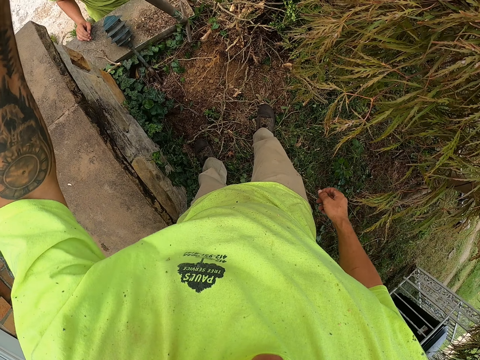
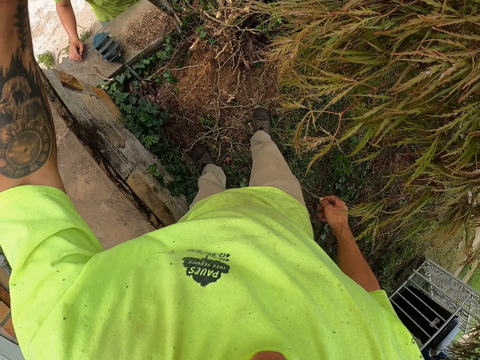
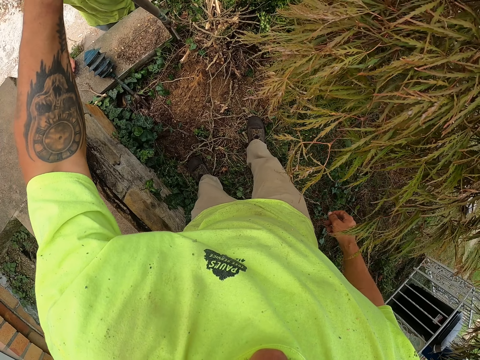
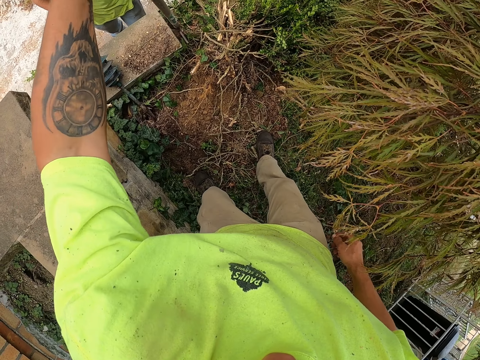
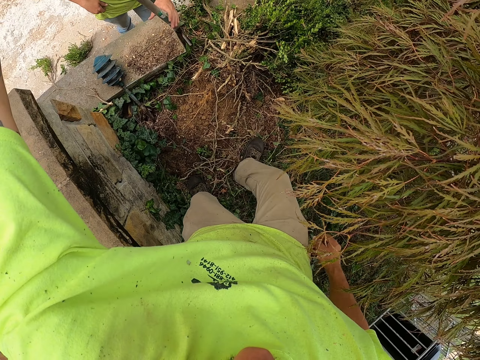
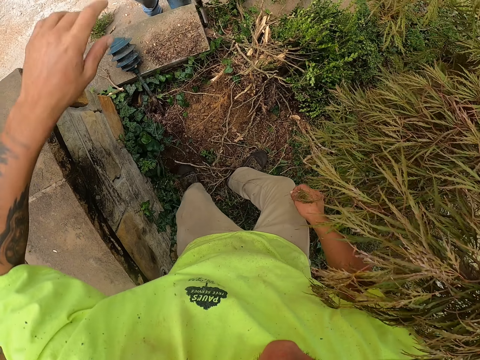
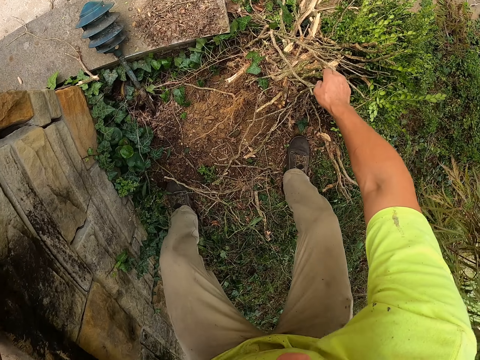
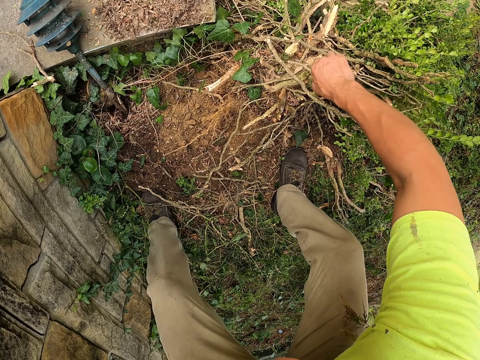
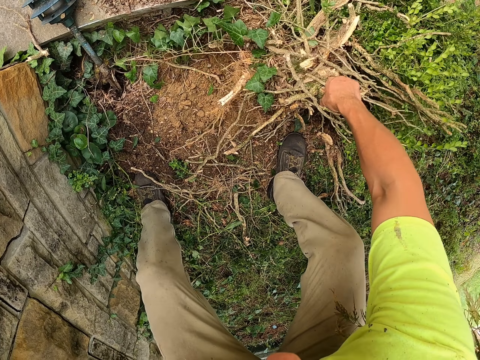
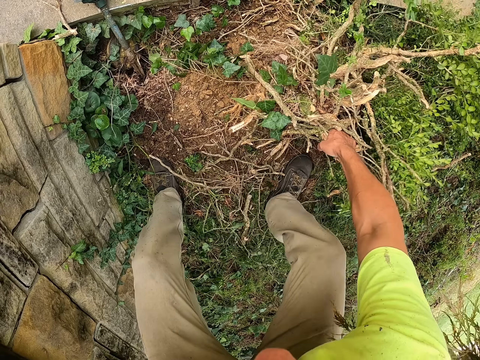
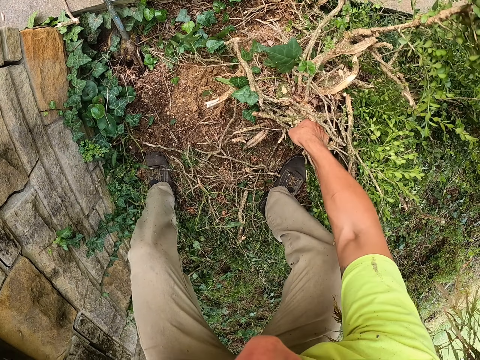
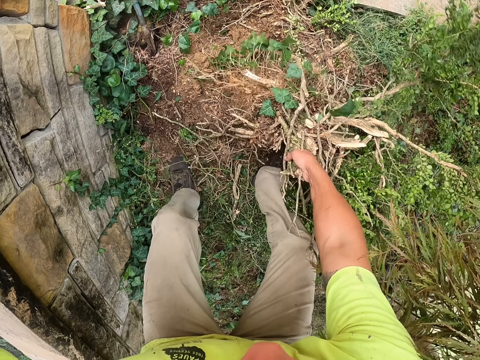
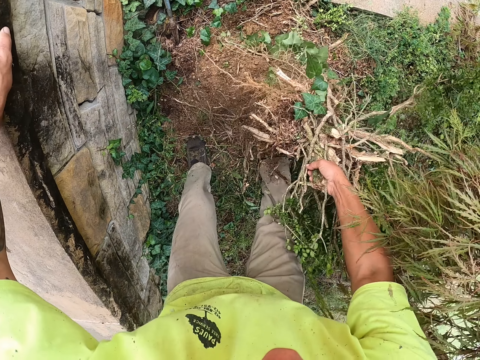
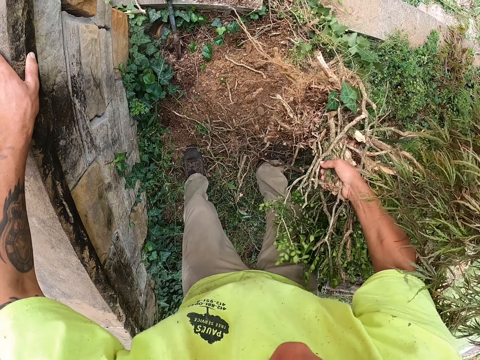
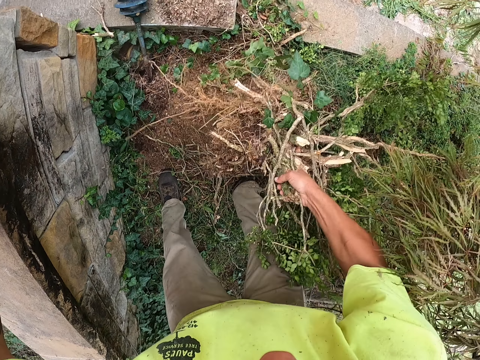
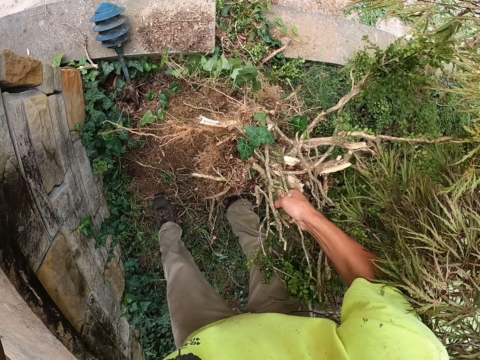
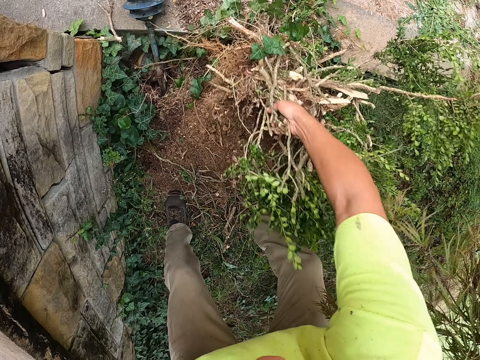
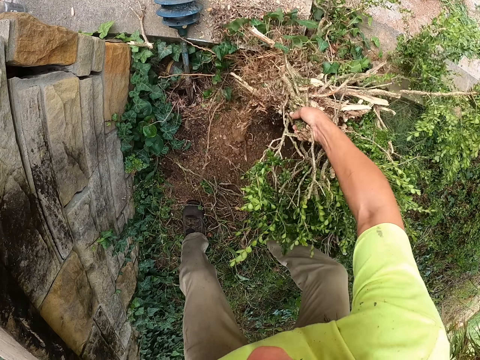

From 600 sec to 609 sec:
The camera wearer passes the spade to the man with his left hand. He pulls the plant from the ground with his right hand. He holds the plant. He shakes the plant on the ground with his right hand. He shakes off the dirt from the plant.

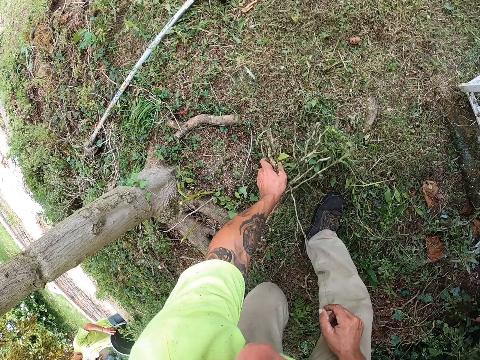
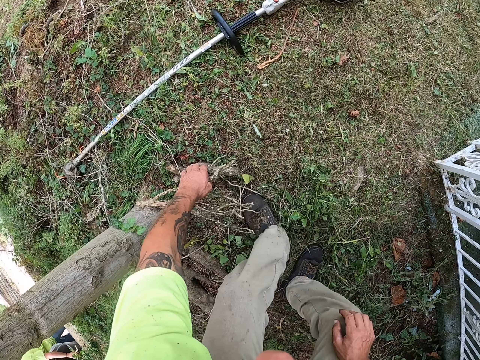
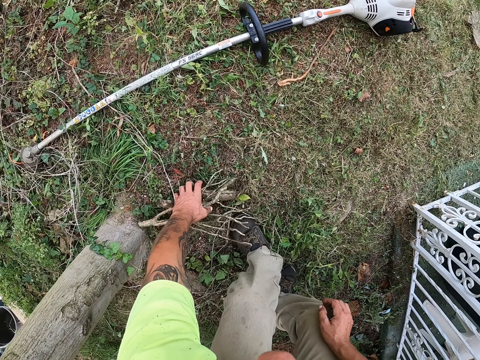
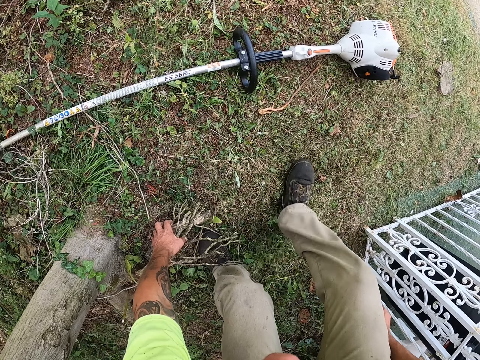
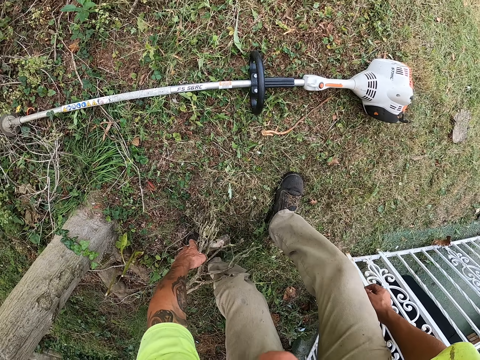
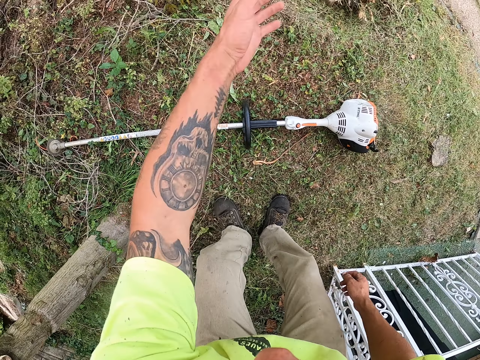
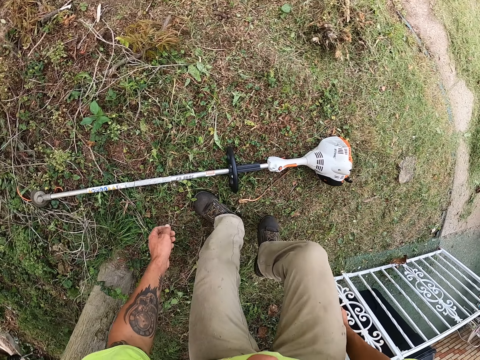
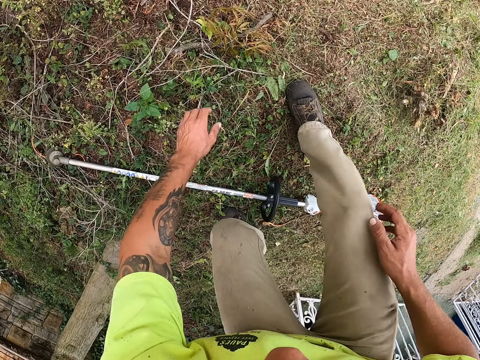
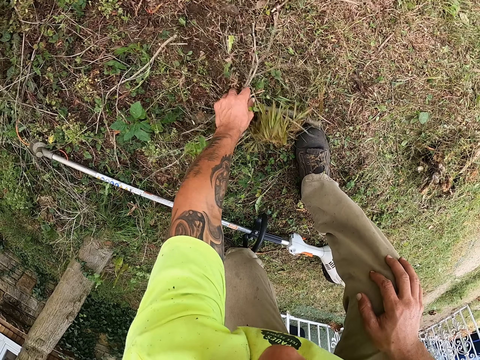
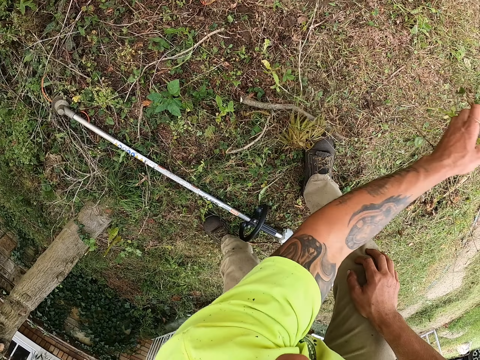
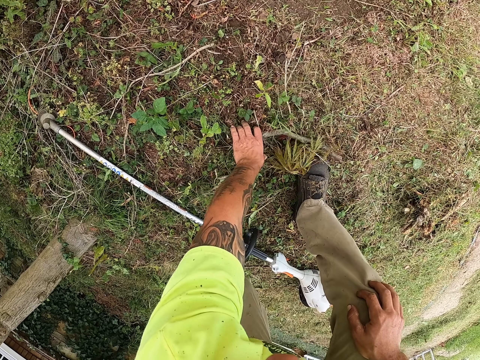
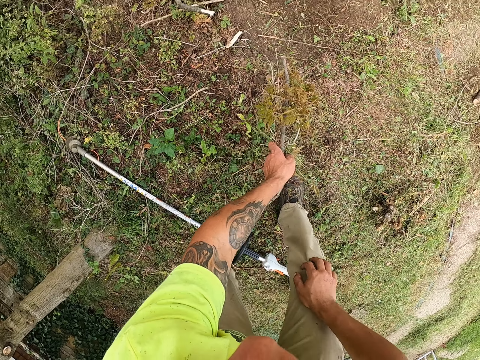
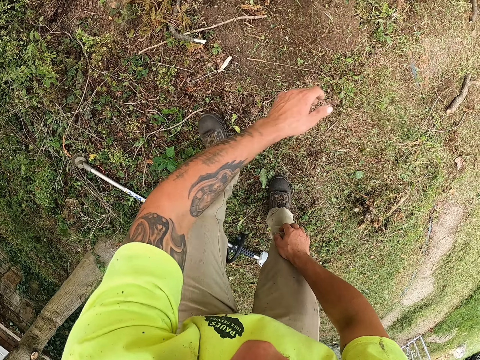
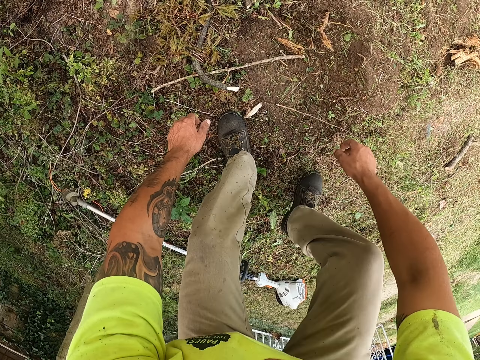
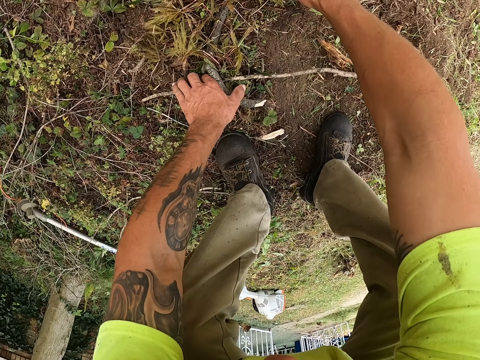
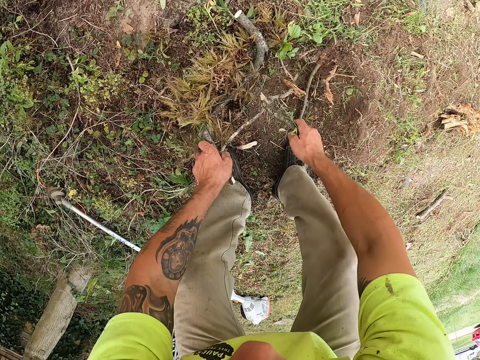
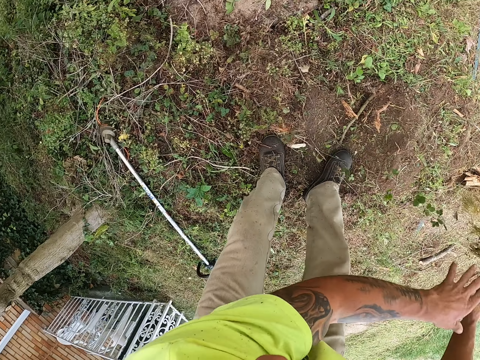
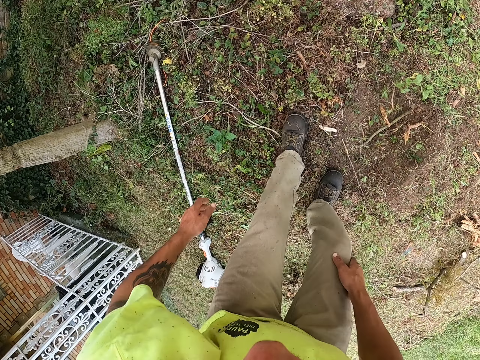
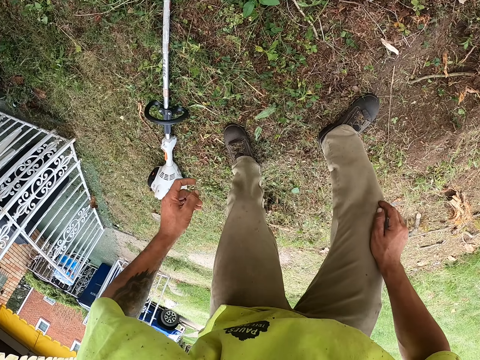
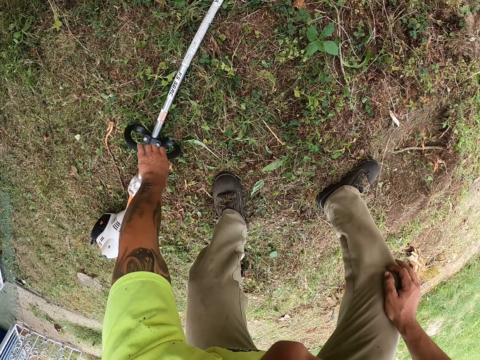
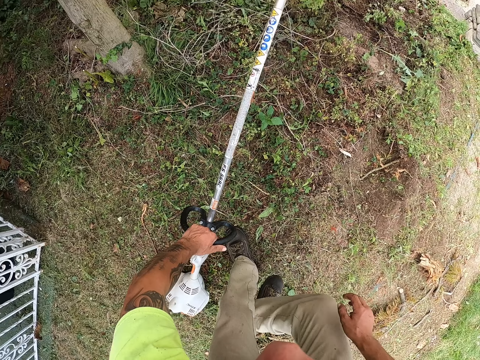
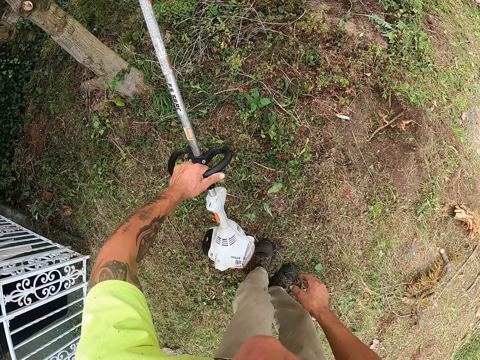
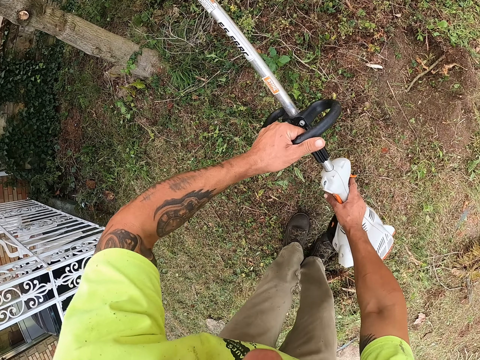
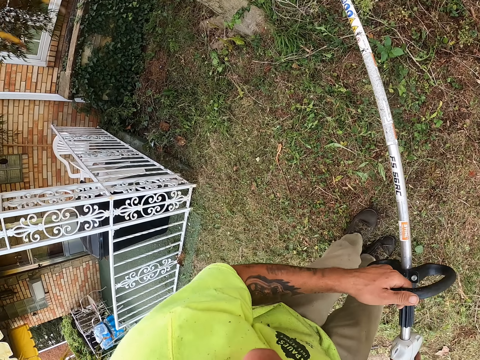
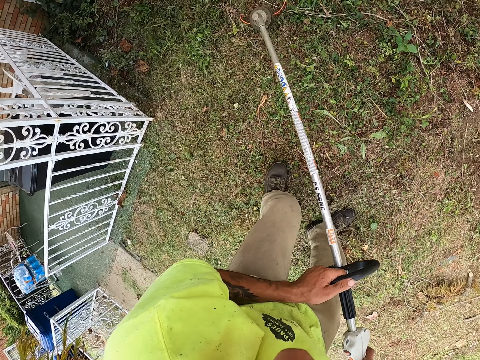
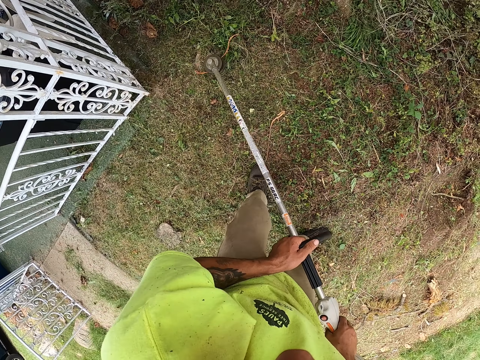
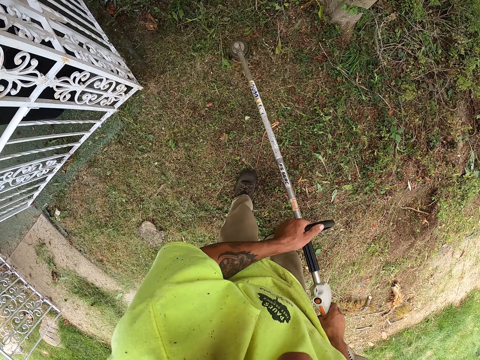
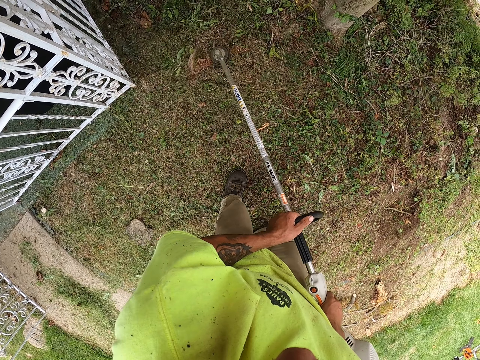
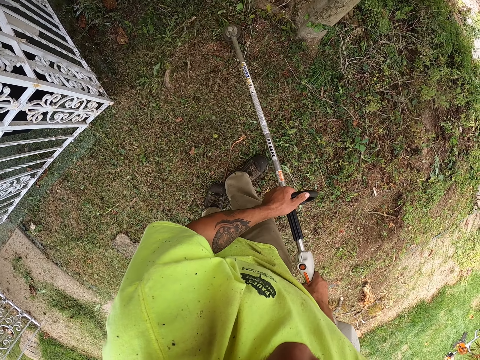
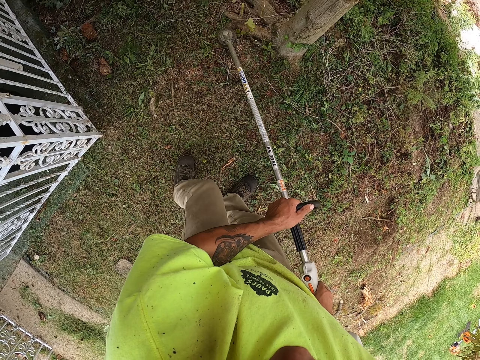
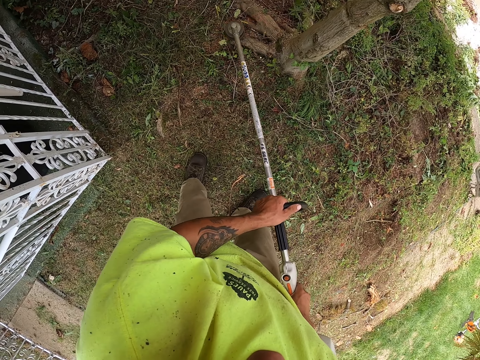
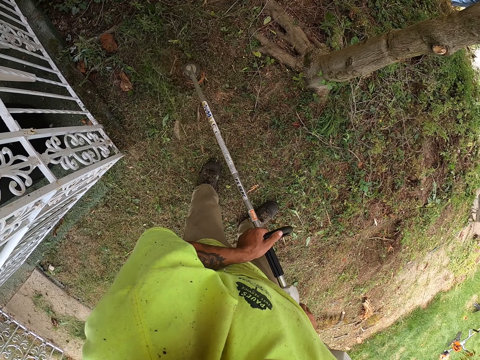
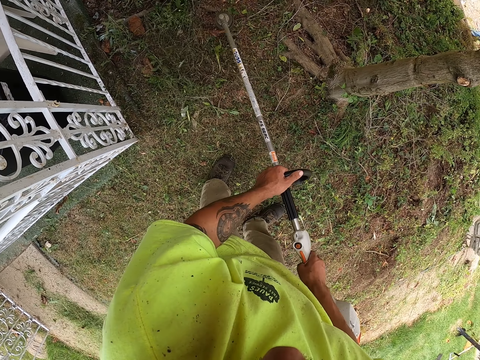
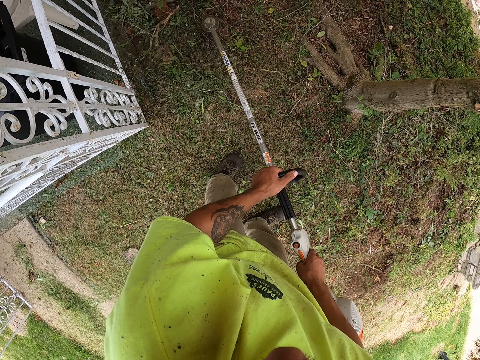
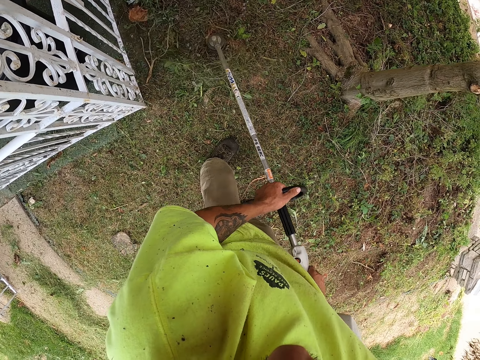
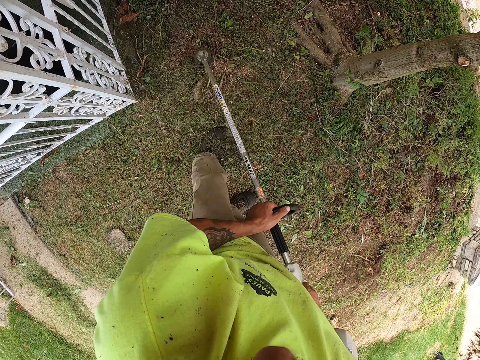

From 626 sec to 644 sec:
The camera wearer picks plant debris from the ground with his left hand. He throws the plant debris on the ground with his left hand. He picks plant debris from the ground with his left hand. He throws the plant debris on the ground with his left hand. He picks plant debris from the ground with his left hand. He throws the plant debris on the ground with his left hand. He picks plant debris from the ground with both hands. He throws the plant debris on the ground with both hands. He cleans his left hand on his trousers. He picks a string trimmer from the ground with his left hand. He holds the string trimmer with both hands. He trims the grasses with the string trimmer in both hands.
